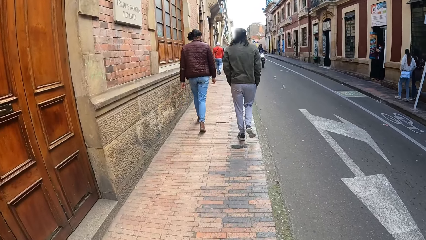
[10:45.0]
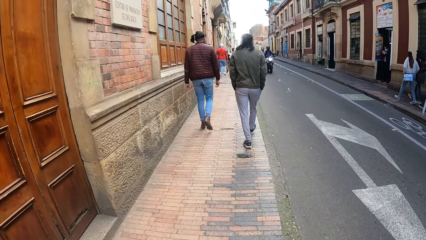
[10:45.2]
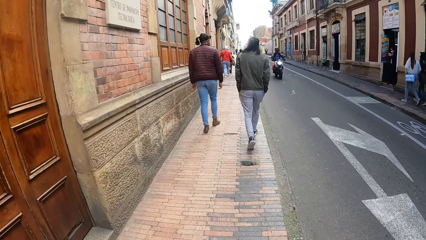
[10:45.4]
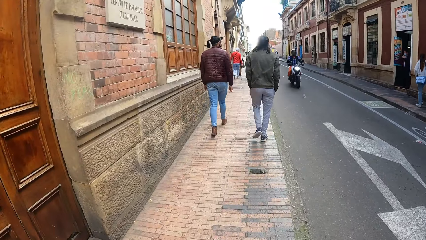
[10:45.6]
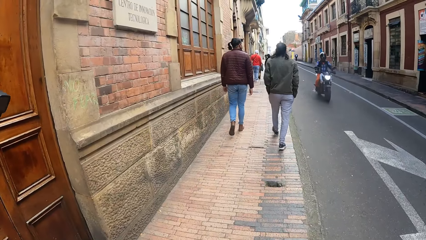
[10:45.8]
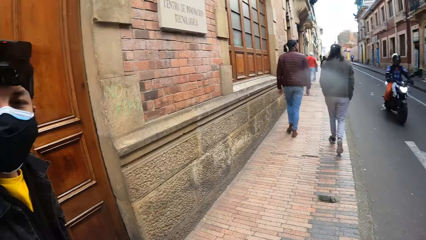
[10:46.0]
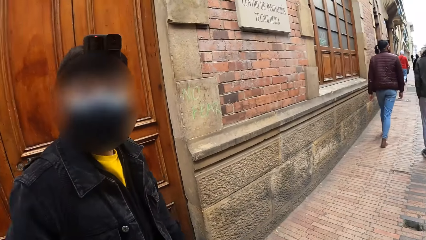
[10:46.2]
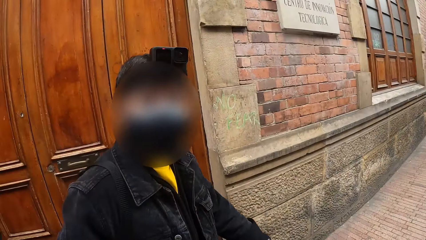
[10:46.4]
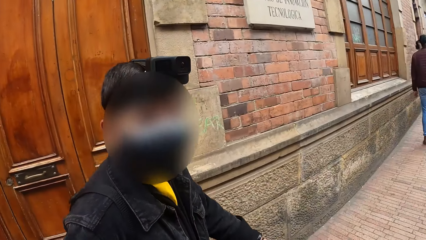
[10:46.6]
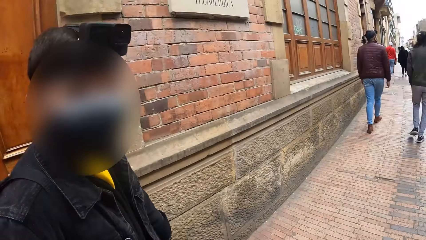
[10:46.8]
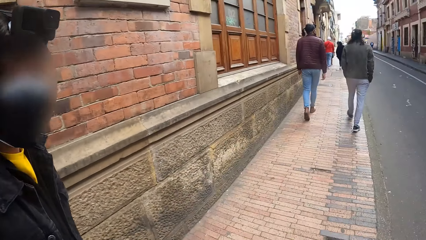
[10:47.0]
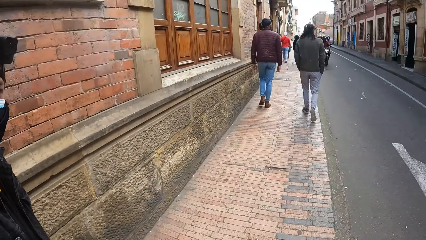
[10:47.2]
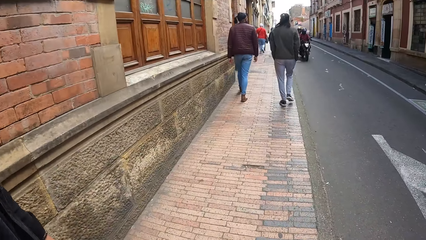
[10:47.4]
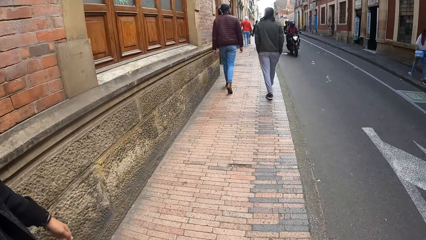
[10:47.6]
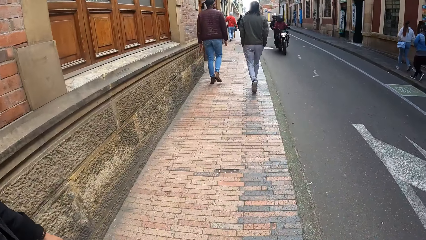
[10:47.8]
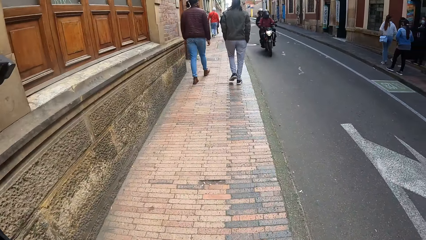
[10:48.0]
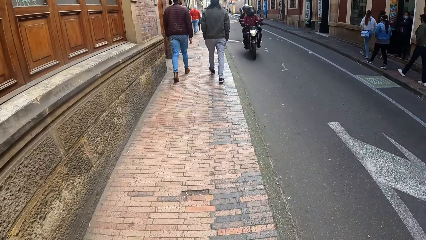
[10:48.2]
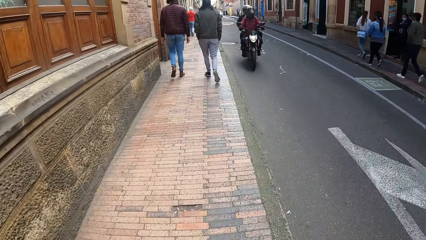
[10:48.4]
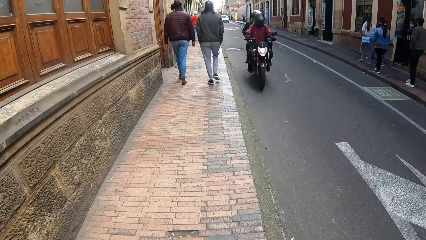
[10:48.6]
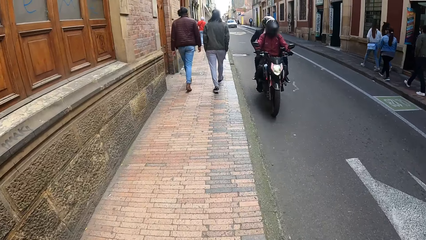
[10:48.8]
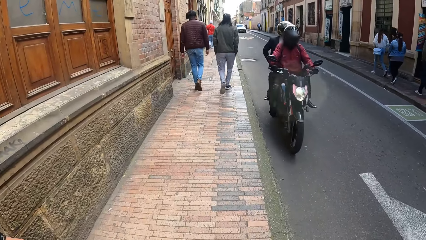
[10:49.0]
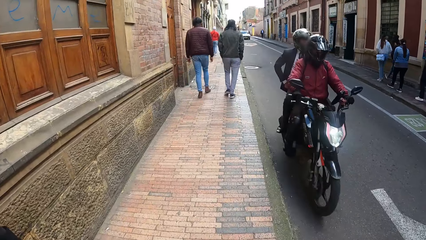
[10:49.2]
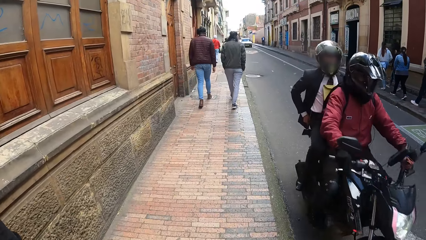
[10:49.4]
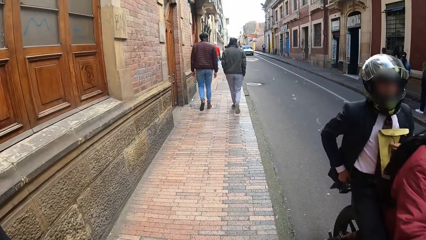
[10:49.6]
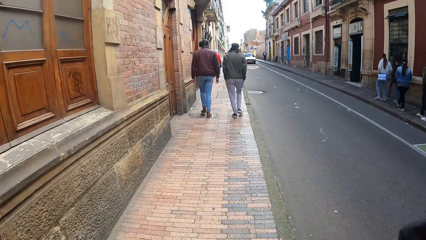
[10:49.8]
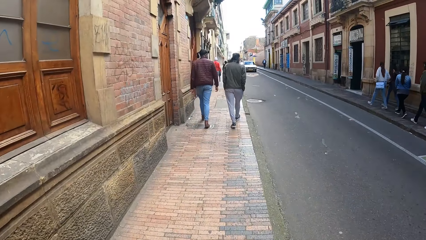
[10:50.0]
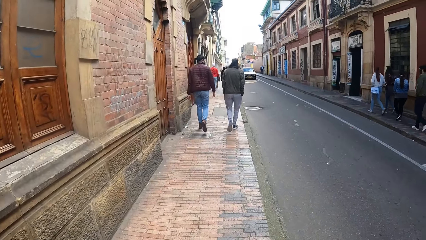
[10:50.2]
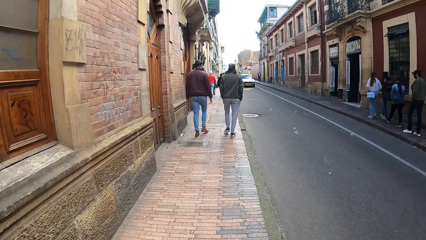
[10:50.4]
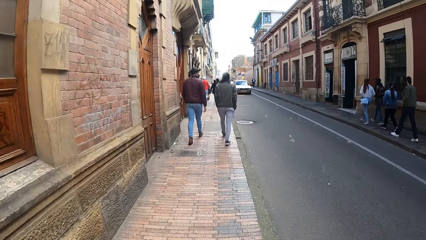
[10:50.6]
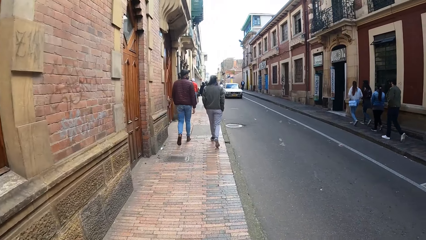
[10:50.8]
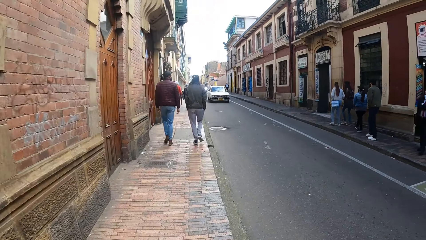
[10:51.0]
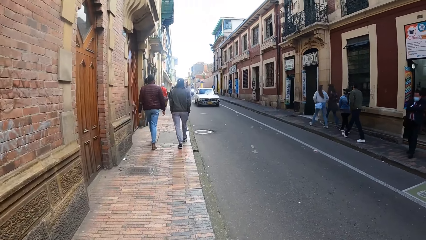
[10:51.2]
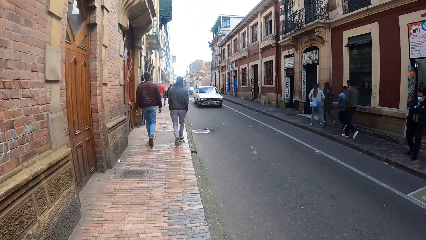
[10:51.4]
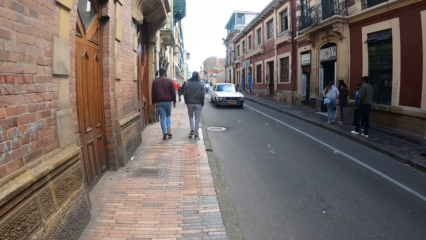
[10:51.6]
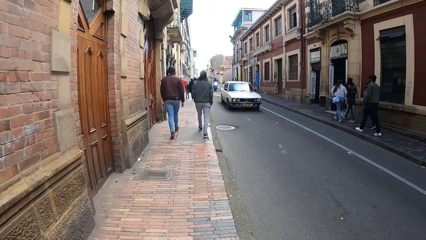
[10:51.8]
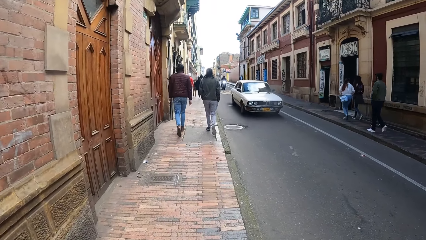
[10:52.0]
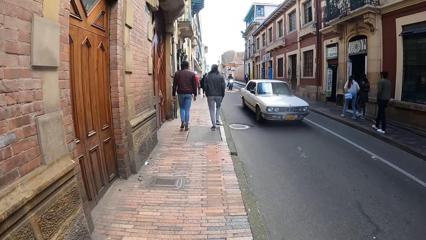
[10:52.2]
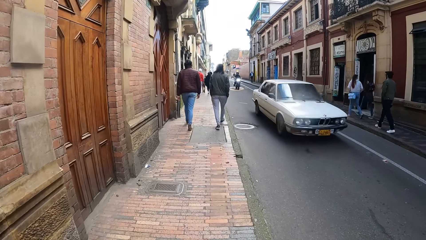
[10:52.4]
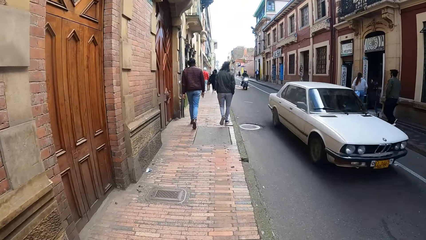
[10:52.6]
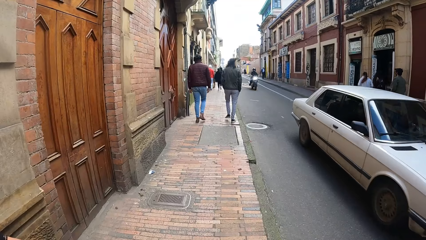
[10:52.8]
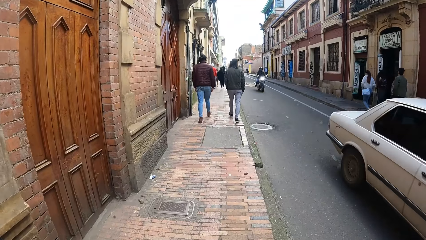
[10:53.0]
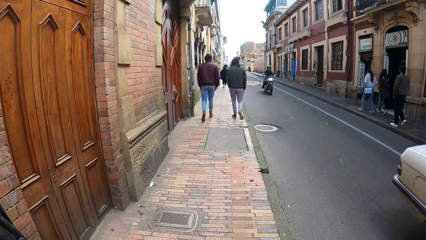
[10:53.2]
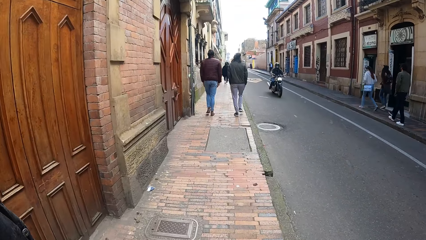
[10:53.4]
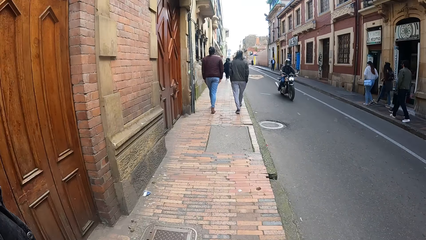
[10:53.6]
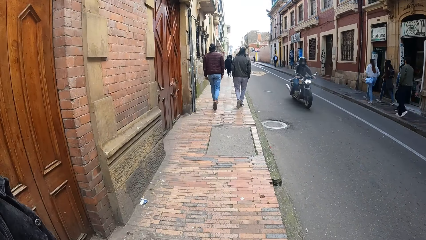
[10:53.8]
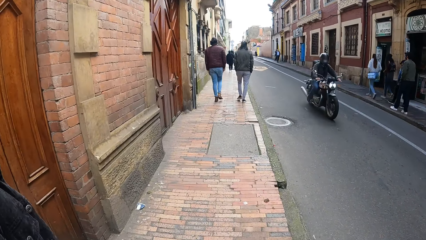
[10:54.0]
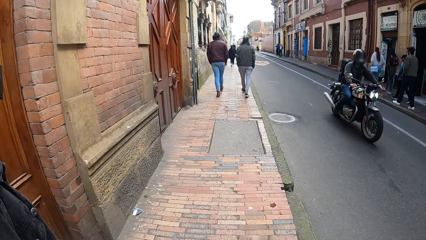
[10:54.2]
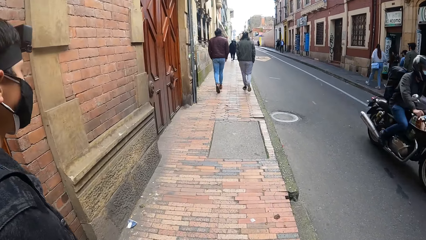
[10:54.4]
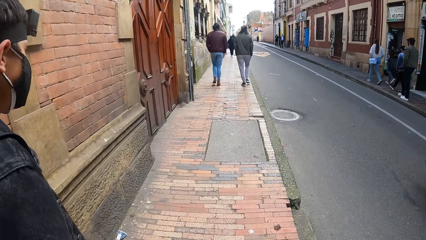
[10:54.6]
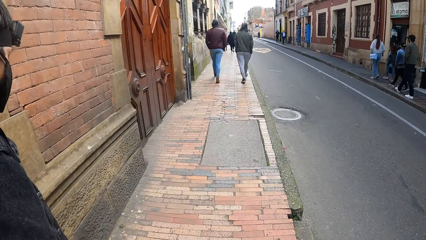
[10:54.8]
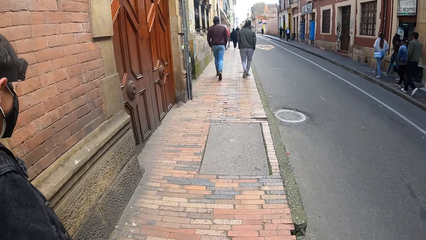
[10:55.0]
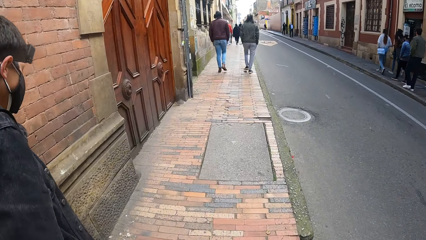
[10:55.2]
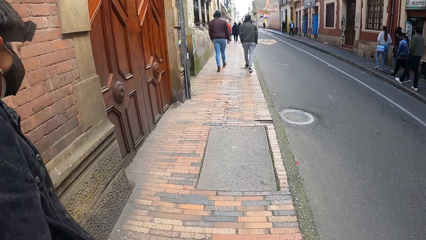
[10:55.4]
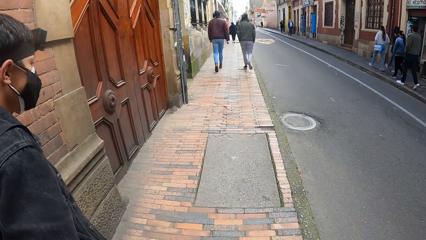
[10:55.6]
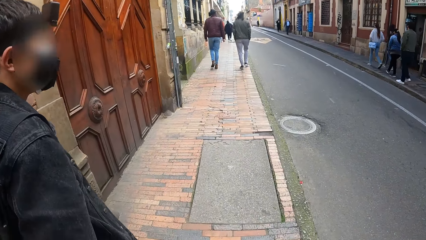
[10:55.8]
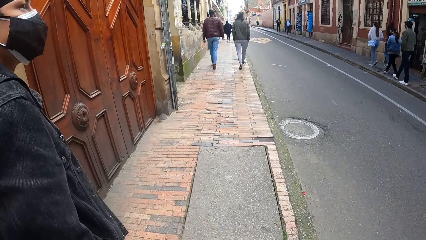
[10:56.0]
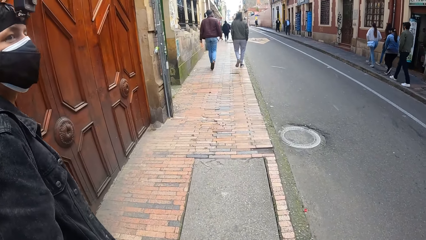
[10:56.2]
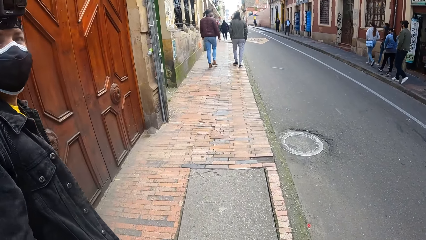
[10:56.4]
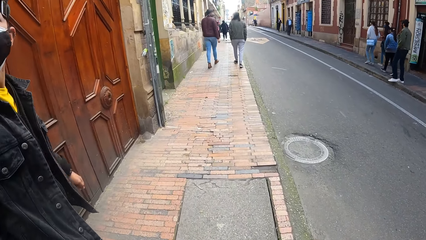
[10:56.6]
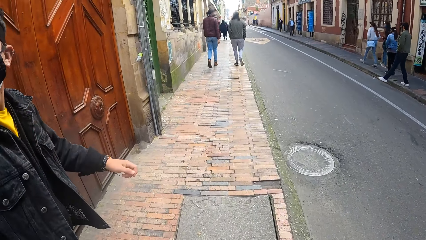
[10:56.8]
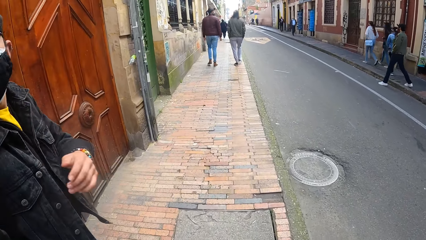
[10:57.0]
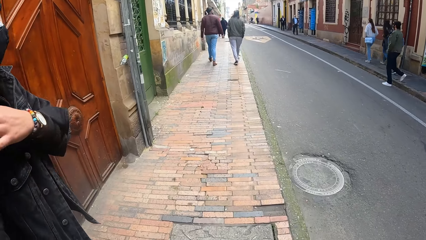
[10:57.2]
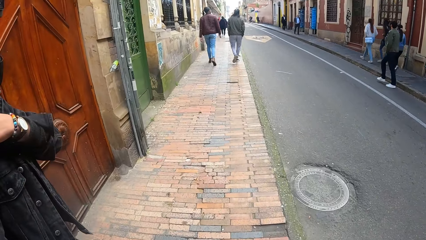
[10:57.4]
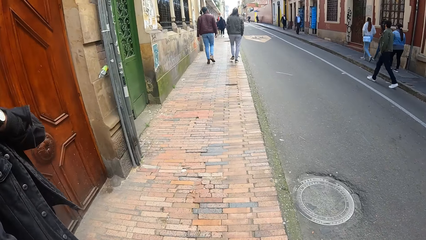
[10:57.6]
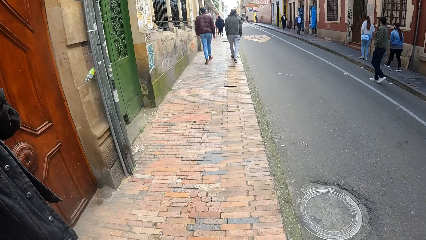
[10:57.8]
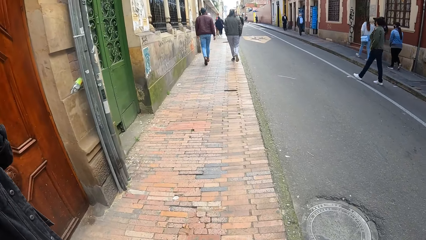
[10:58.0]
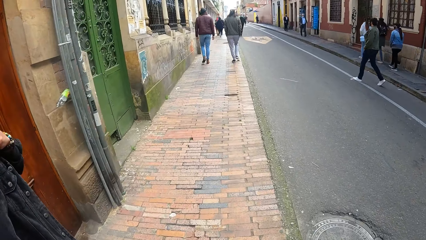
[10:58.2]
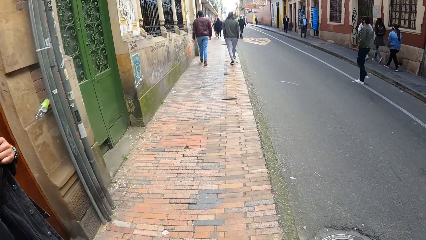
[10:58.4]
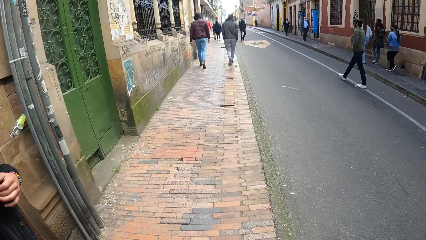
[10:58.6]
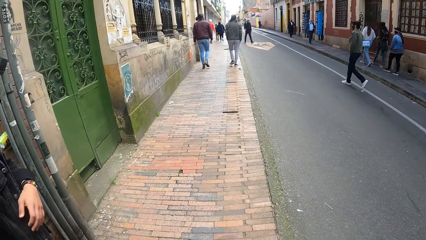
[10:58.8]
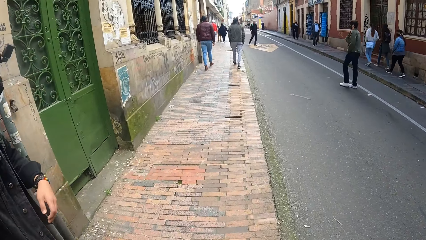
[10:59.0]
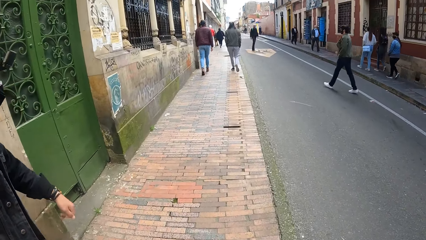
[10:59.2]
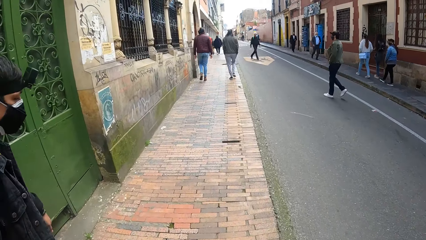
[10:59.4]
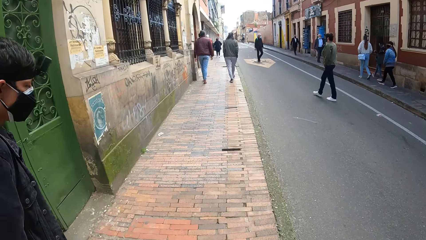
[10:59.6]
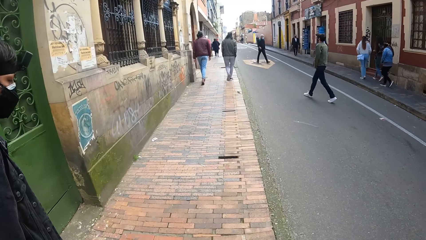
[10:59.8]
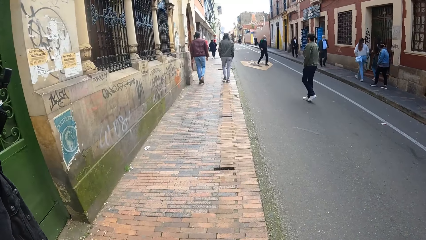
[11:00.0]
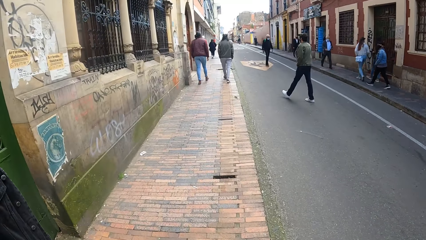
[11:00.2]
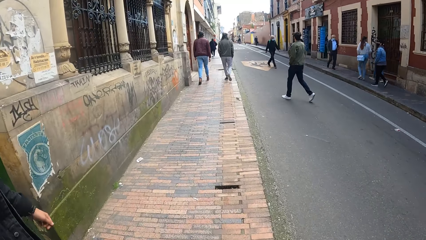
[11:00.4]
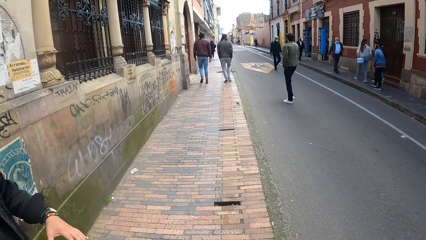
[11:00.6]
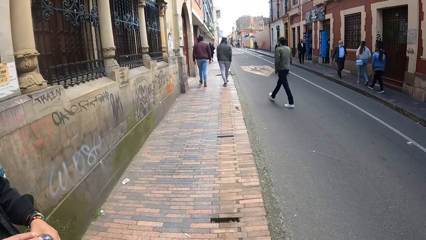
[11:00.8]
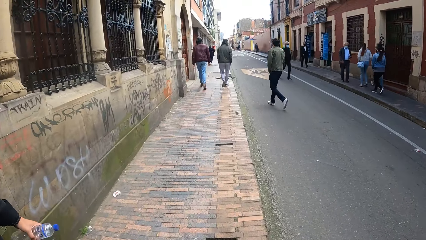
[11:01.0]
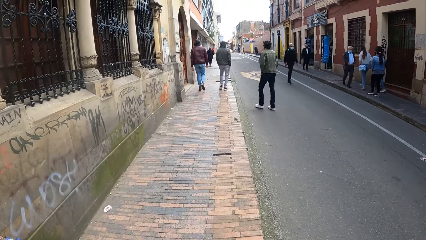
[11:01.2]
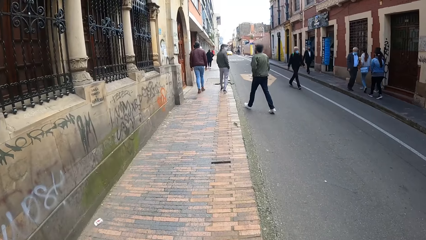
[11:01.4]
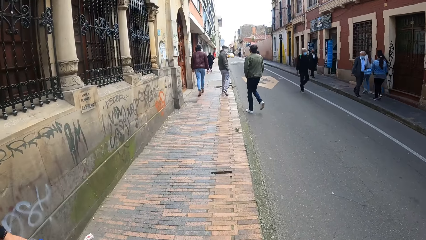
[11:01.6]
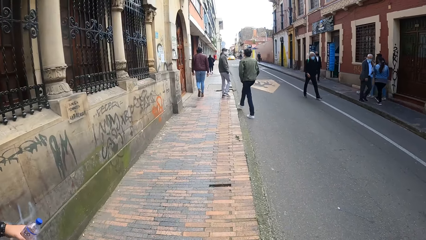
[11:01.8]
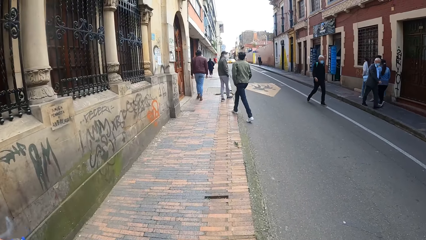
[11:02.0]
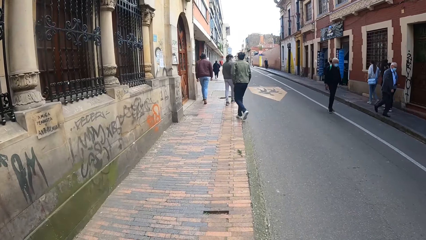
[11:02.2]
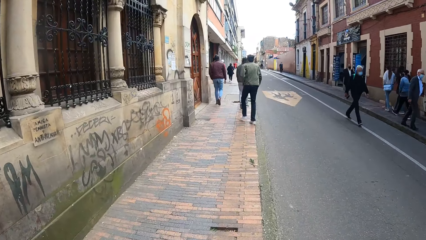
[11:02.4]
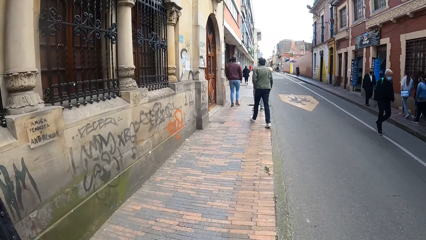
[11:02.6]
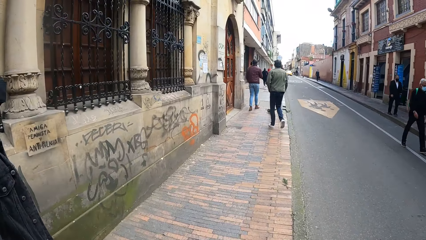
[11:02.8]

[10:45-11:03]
The camera wearer interacts with a man. They walk on the pavement with the men. The man looks around. Another man crosses the road. The first man fixes his bag. The camera wearer walks on the pavement with the men. The first man passes a bottle from his left hand to his right hand.
